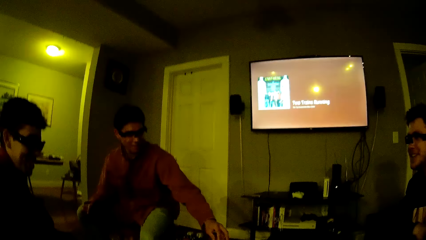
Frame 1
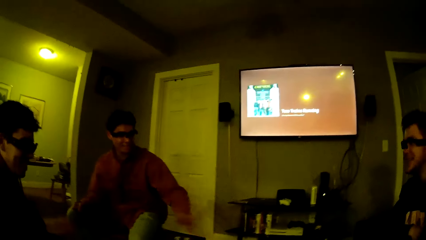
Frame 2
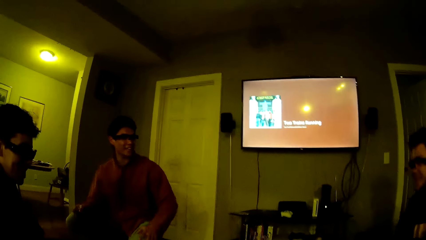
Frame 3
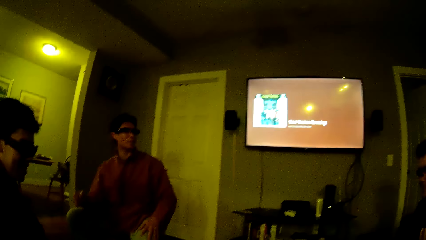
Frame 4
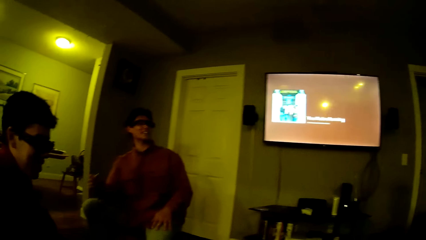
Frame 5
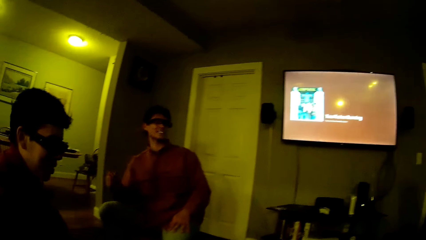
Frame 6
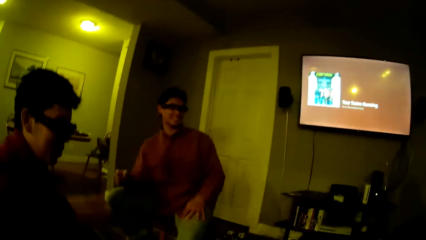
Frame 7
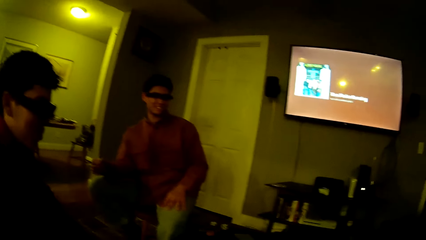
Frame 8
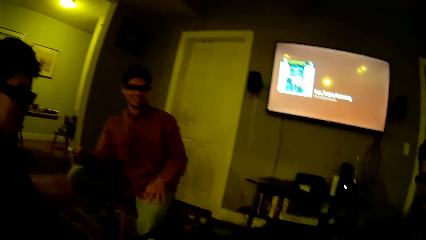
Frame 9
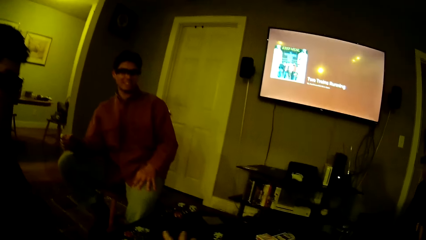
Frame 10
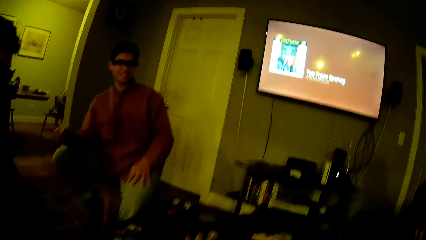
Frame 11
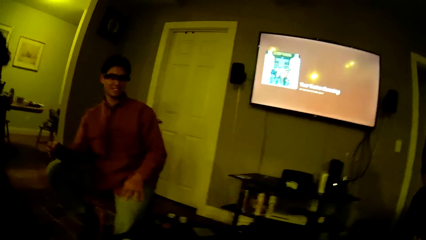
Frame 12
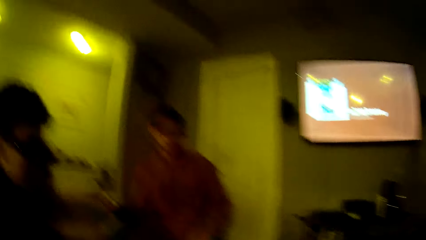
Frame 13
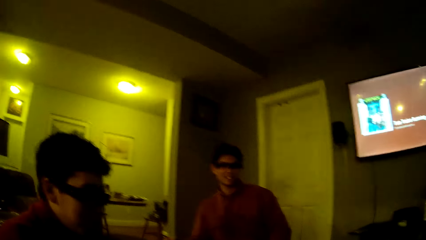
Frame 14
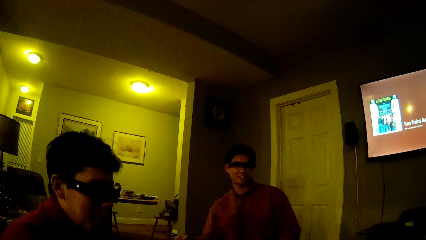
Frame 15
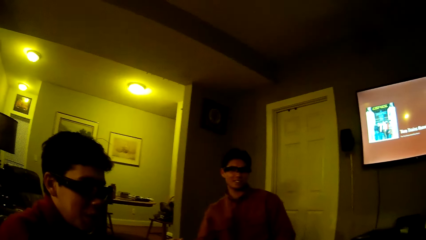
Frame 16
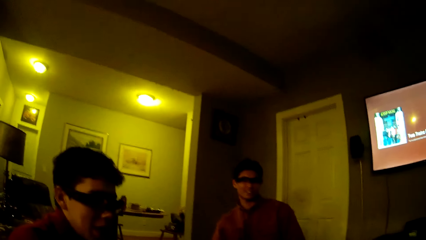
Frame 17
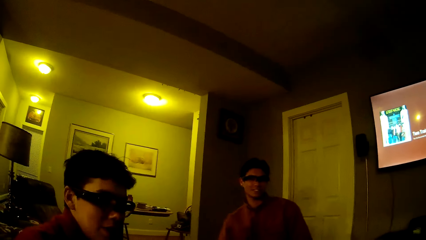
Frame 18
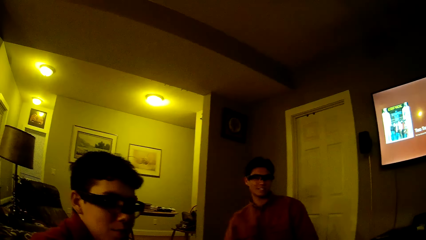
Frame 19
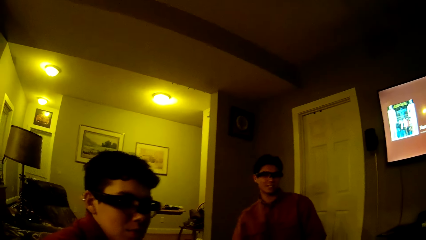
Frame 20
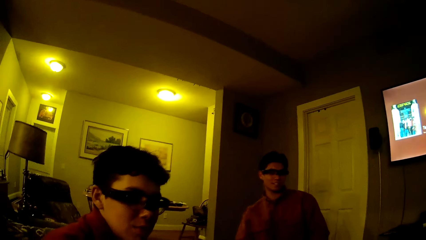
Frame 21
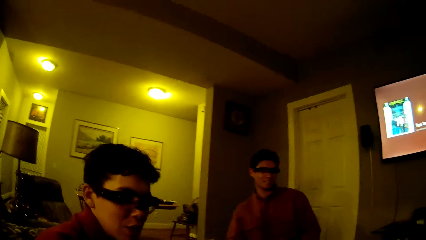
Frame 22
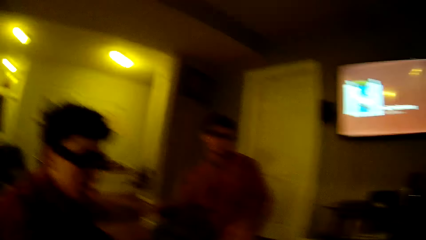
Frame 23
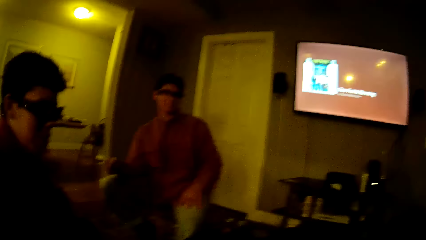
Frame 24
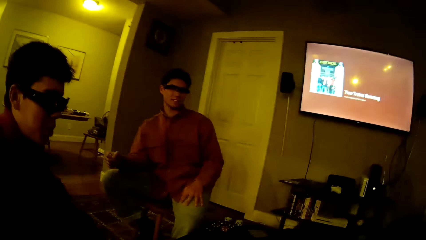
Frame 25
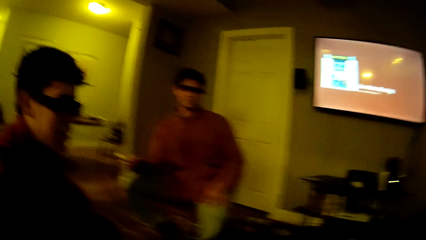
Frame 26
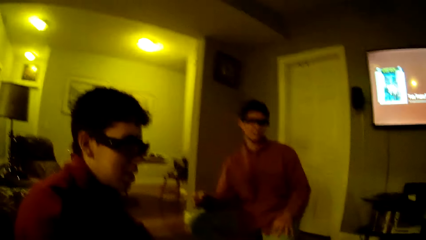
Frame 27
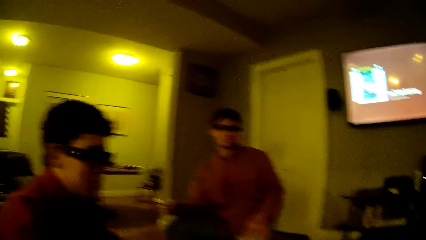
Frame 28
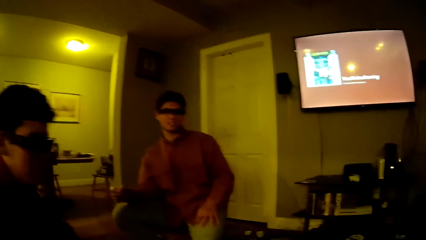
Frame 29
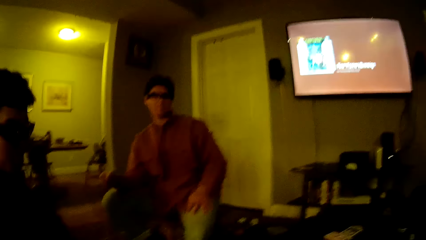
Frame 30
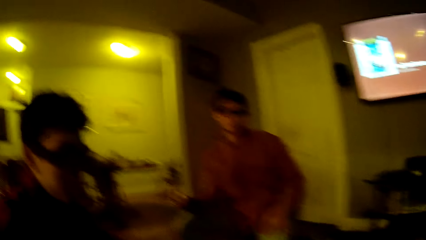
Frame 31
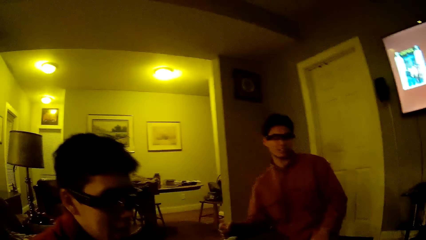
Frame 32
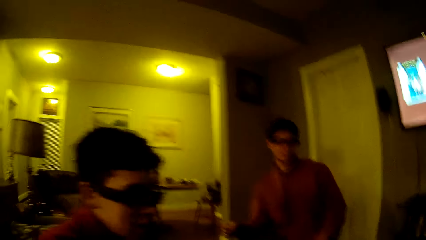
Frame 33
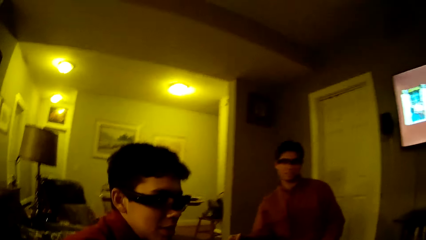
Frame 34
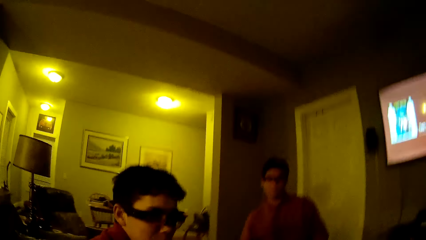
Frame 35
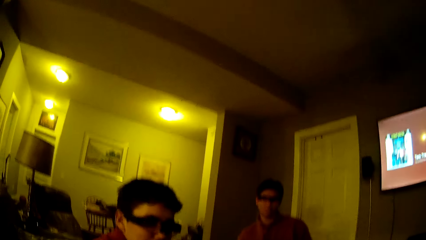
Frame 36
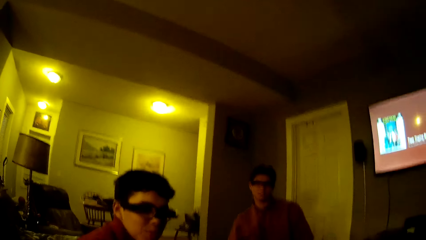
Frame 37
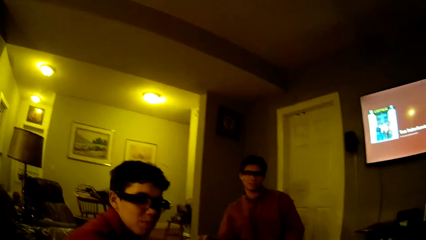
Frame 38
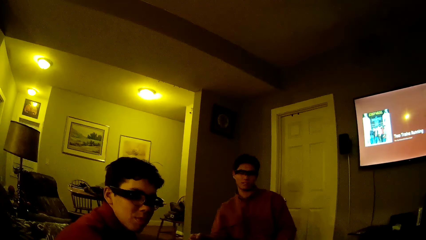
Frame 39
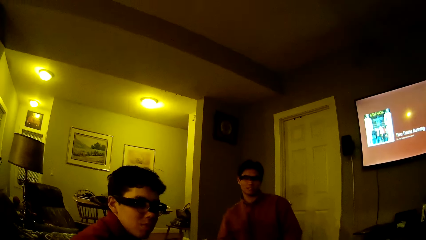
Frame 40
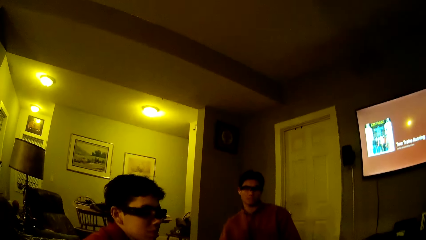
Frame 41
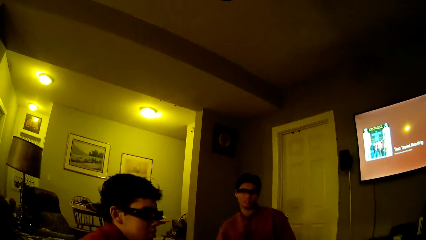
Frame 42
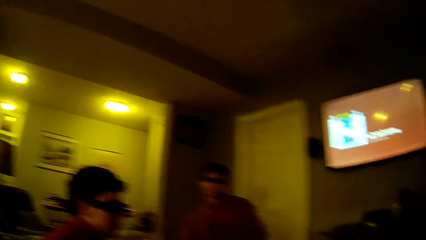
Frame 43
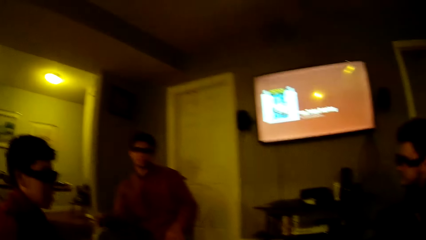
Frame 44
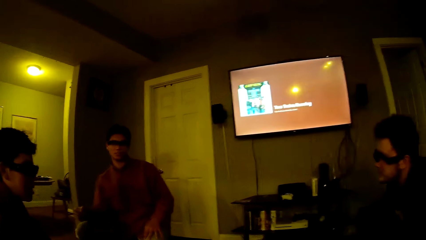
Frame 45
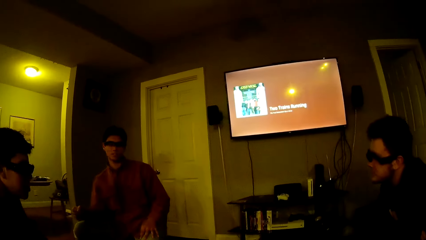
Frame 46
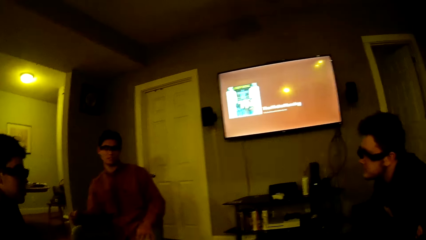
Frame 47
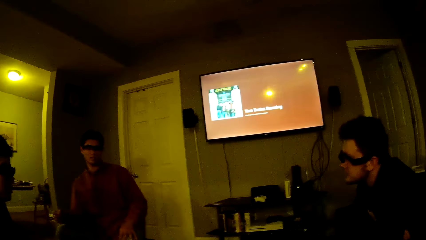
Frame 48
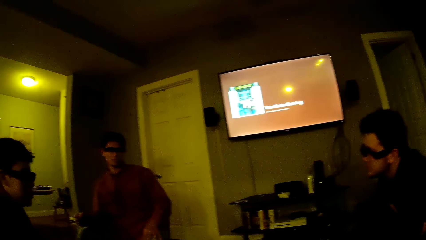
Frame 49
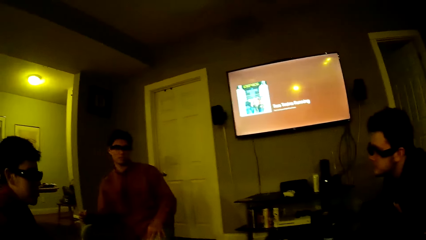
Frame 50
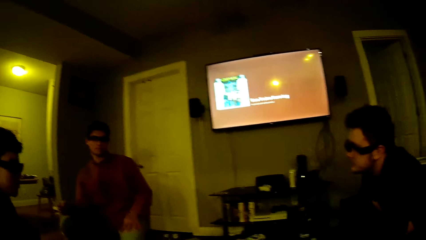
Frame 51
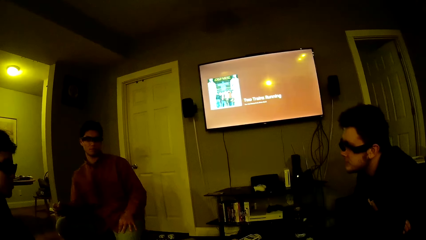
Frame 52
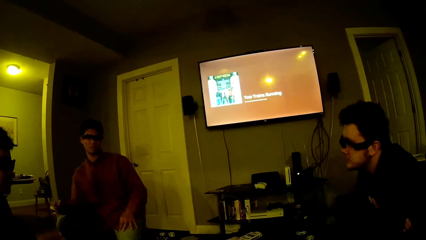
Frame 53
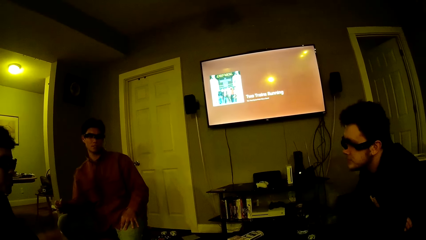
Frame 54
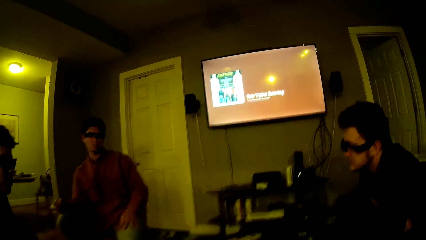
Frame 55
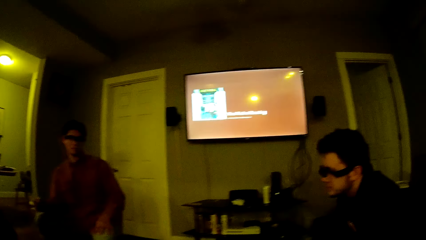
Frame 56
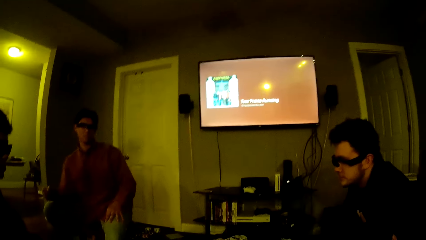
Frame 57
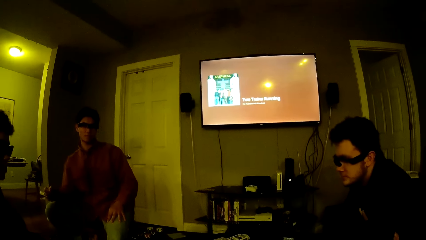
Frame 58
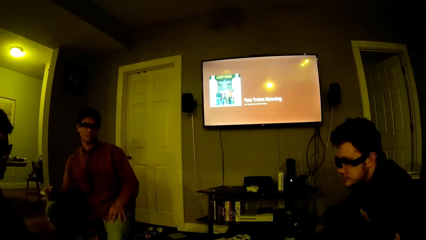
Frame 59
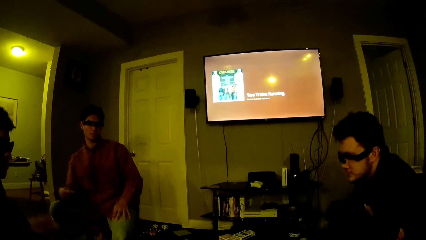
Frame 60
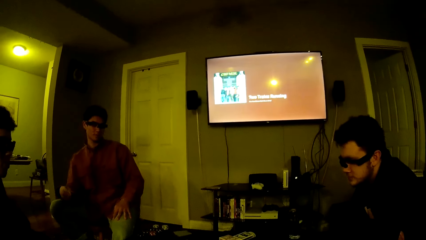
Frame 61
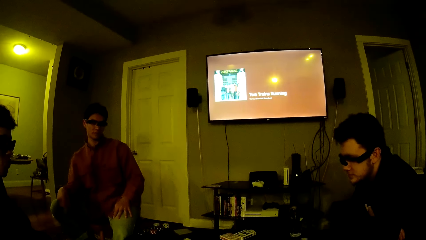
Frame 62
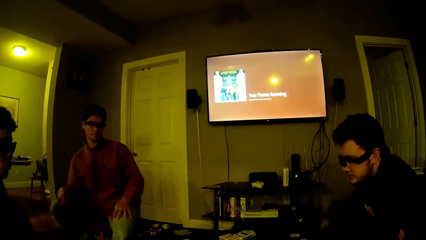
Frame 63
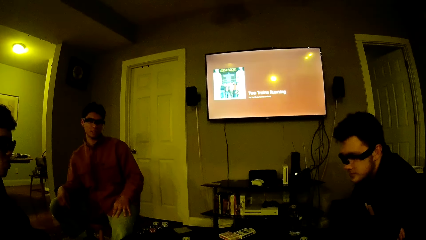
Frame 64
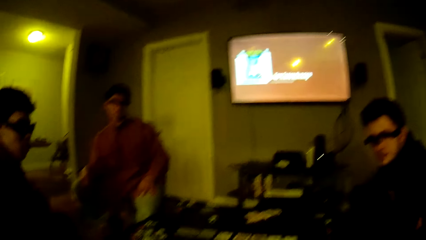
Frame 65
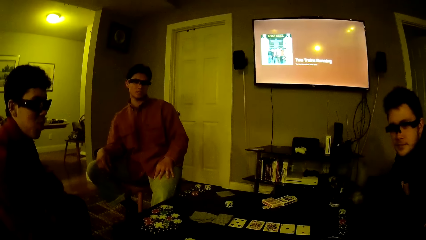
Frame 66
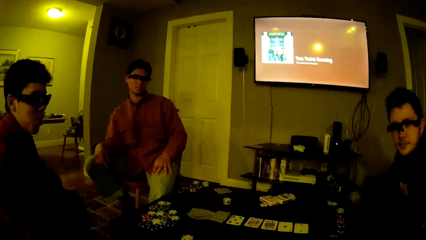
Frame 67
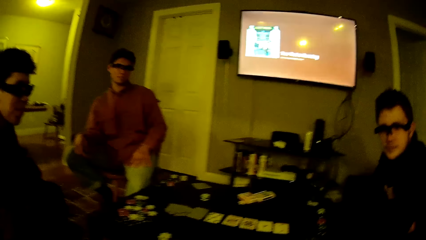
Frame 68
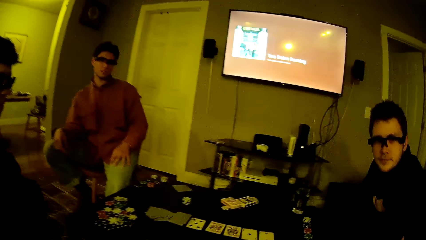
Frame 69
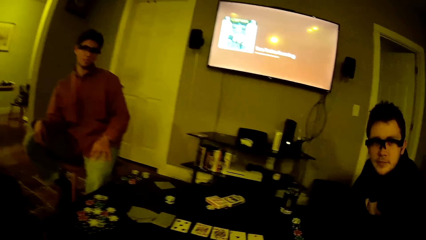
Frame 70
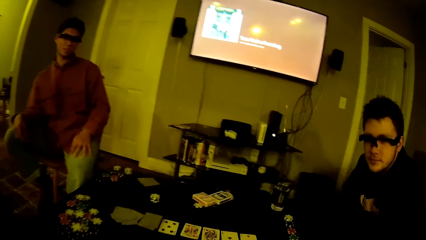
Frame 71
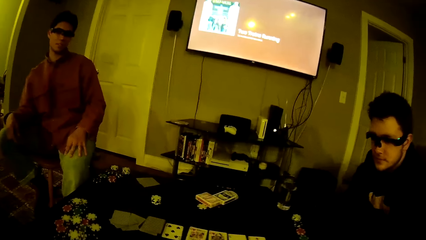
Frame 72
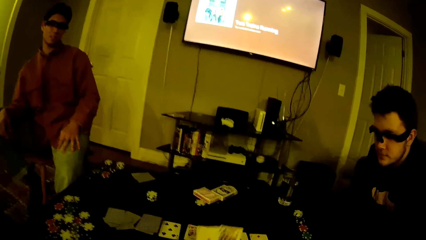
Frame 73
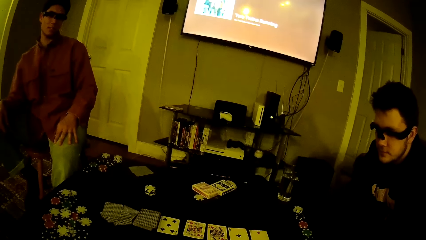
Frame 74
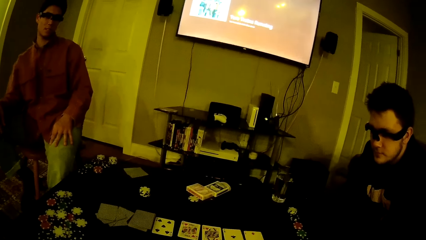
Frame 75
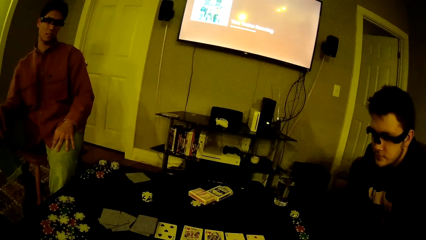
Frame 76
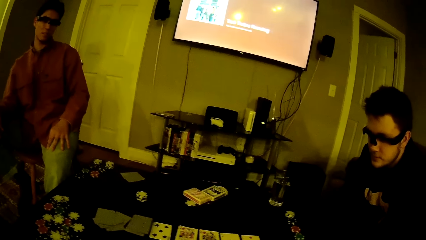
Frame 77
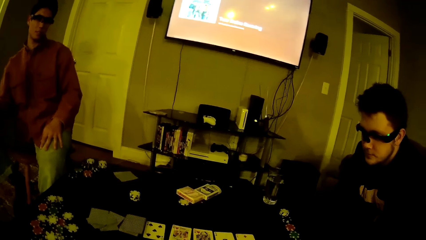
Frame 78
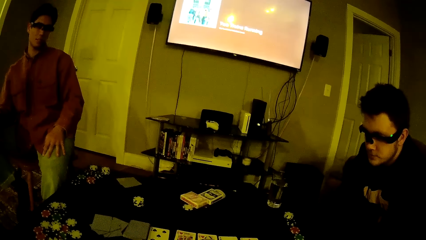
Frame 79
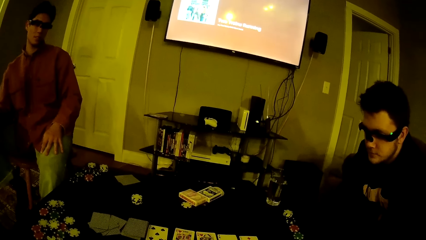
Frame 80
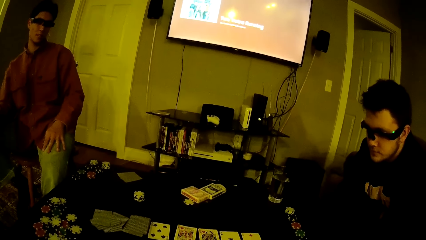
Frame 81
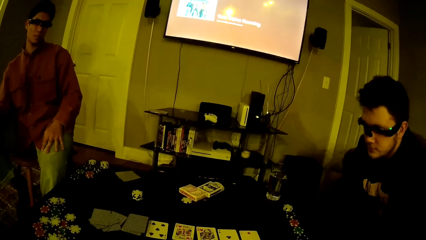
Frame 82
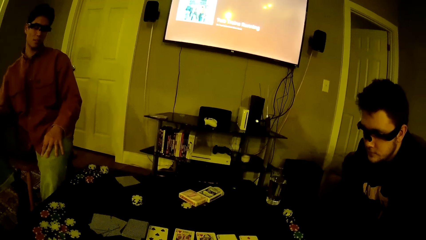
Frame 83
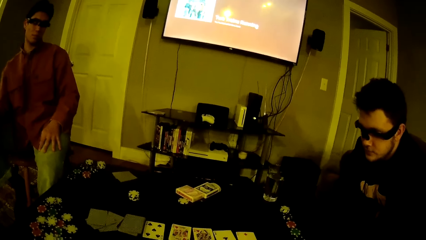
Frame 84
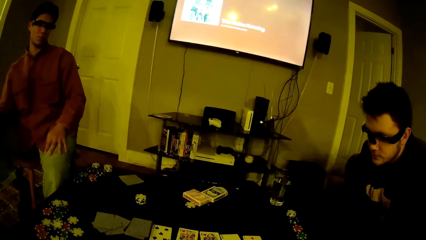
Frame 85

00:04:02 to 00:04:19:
The camera wearer looks around. A man moves his hand. The camera wearer moves his hand. He holds the cards with his right hand.
